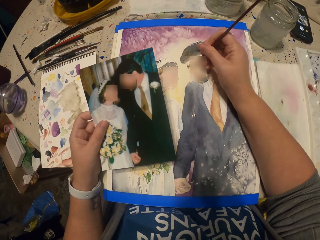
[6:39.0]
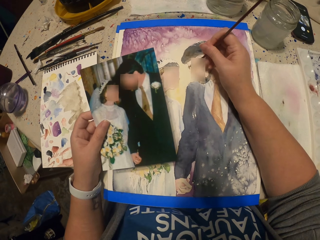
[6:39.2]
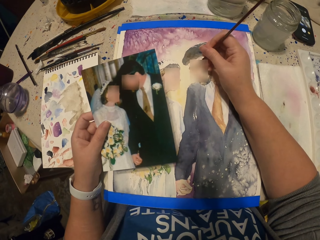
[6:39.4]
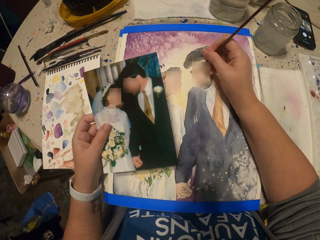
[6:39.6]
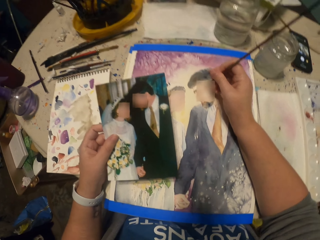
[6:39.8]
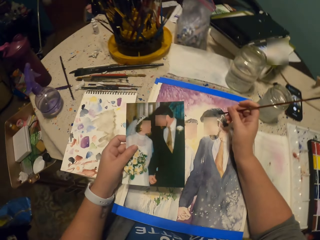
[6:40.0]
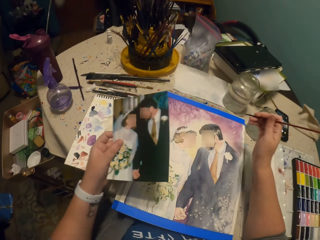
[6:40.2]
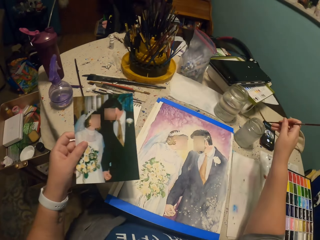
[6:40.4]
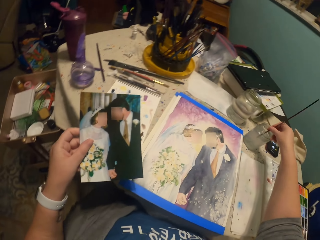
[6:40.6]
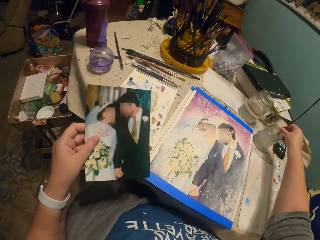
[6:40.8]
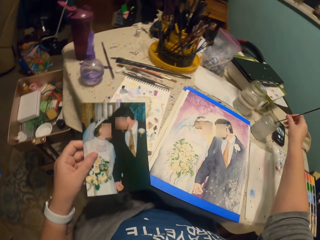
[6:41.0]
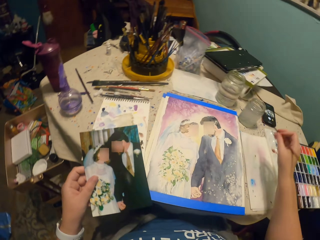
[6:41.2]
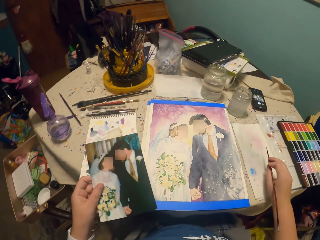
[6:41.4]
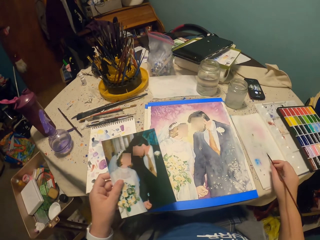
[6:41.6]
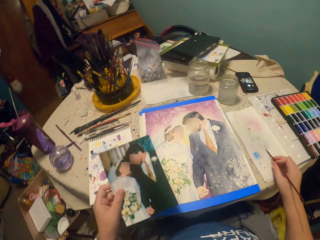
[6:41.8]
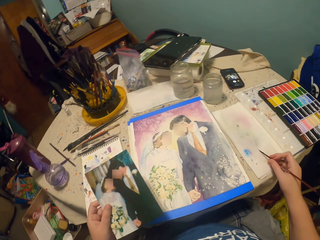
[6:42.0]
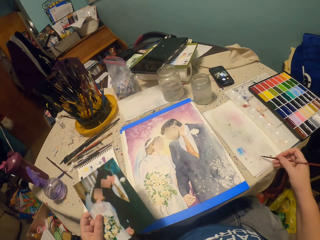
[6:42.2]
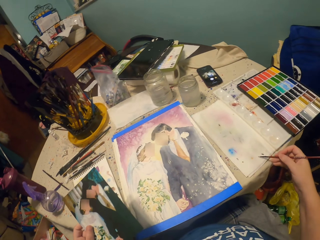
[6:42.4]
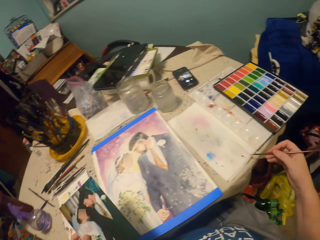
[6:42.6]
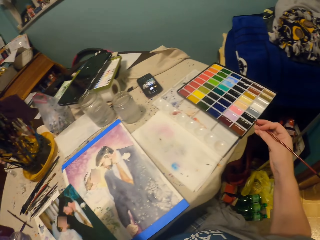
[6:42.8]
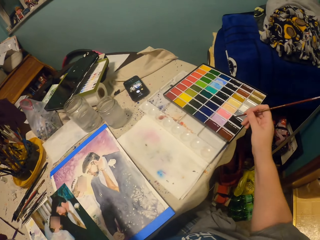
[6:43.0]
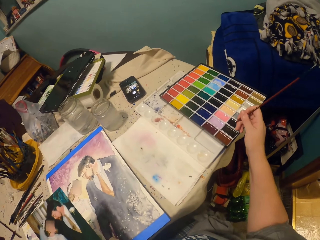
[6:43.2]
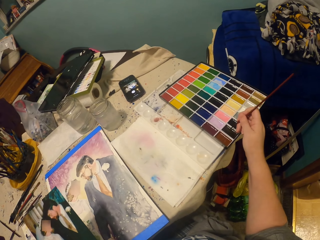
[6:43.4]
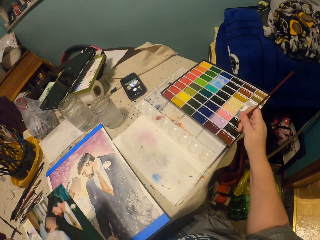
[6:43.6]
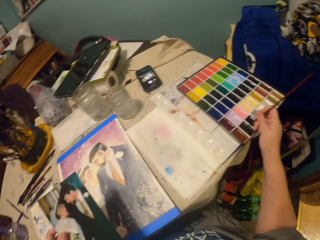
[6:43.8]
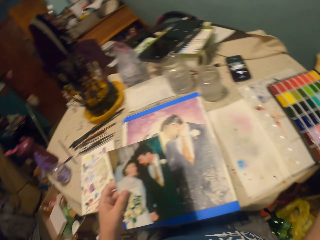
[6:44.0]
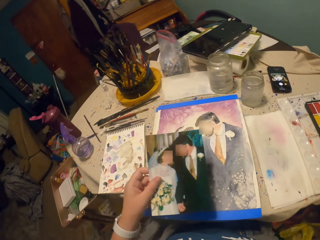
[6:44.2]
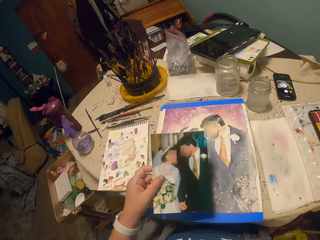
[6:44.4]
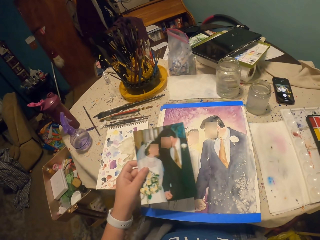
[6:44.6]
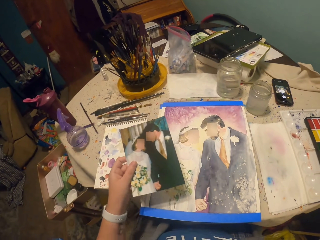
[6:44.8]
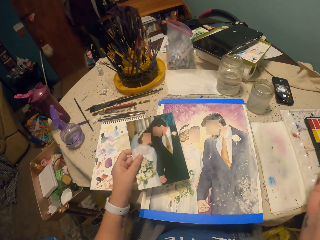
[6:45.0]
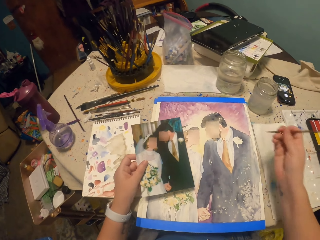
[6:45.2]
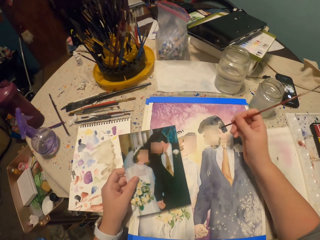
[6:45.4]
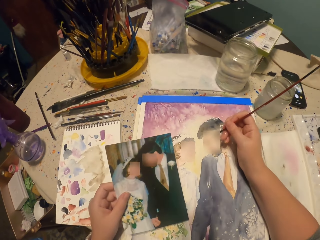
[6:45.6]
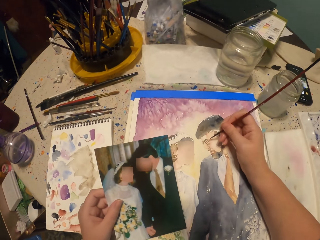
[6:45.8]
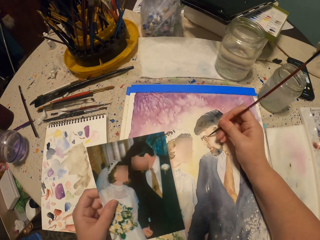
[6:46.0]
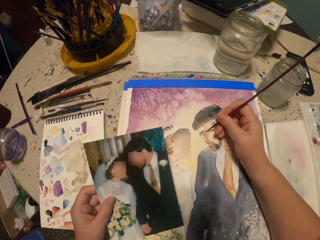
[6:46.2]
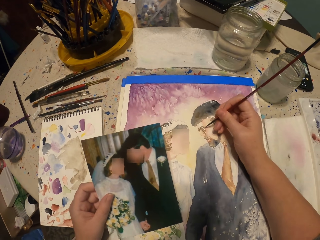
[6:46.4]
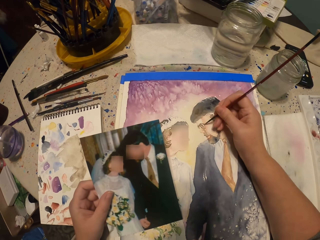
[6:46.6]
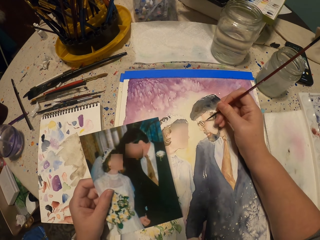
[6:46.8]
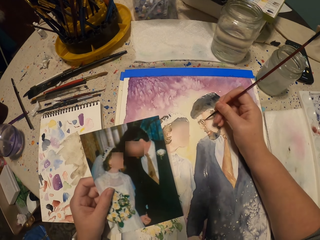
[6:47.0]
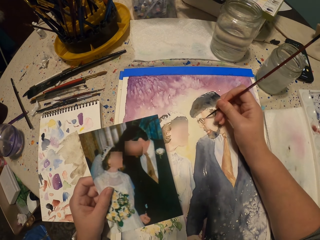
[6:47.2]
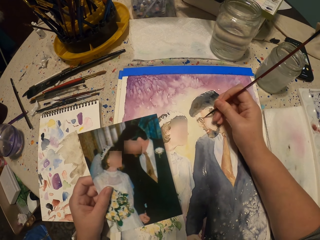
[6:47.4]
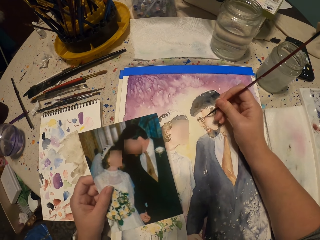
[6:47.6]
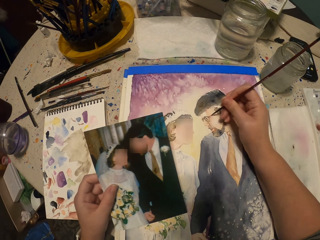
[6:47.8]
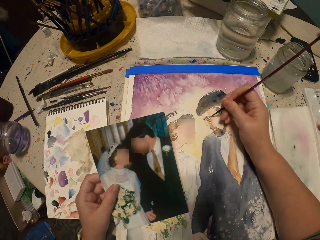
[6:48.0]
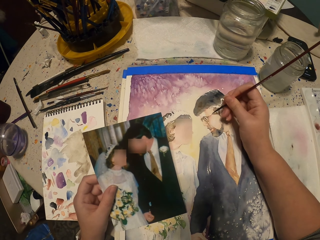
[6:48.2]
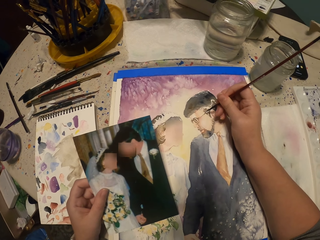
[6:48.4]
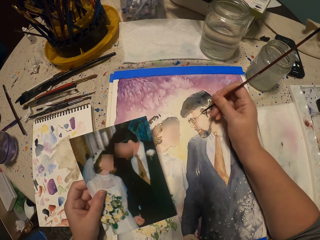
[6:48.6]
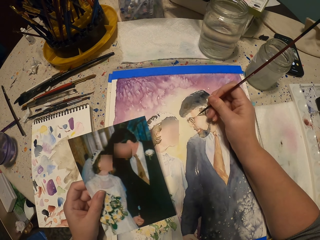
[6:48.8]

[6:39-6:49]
The camera wearer dips the painting brush into the water. They rub the brush on the paper. They apply the paint on the brush. They paint the decoration using the painting brush.

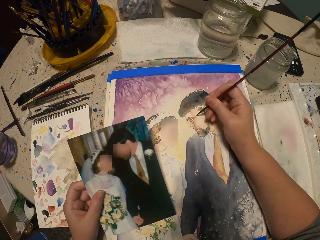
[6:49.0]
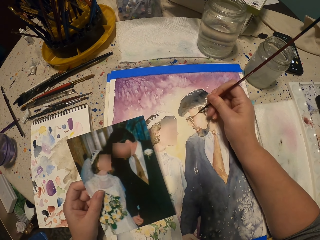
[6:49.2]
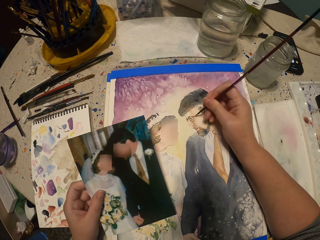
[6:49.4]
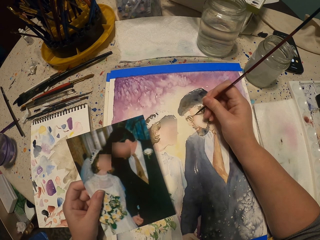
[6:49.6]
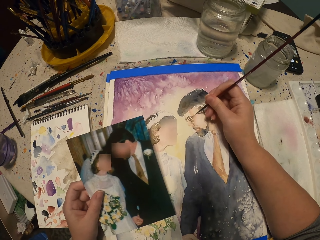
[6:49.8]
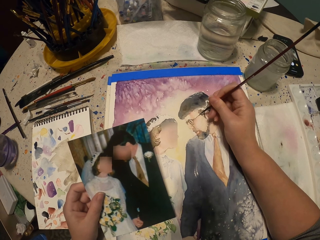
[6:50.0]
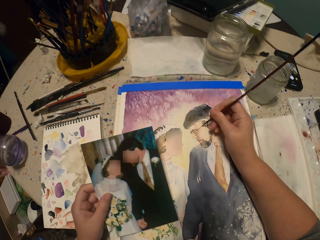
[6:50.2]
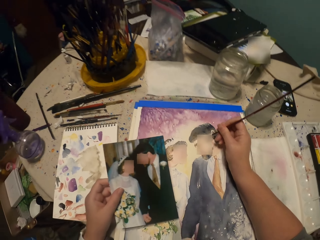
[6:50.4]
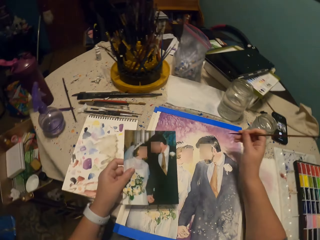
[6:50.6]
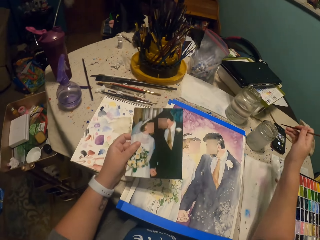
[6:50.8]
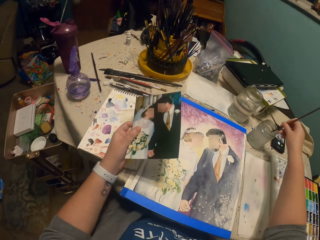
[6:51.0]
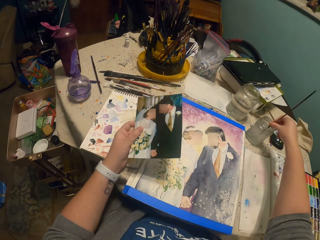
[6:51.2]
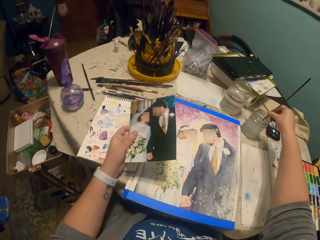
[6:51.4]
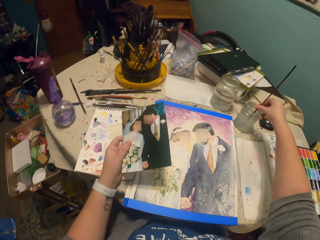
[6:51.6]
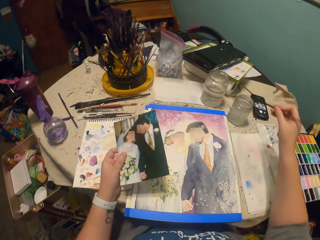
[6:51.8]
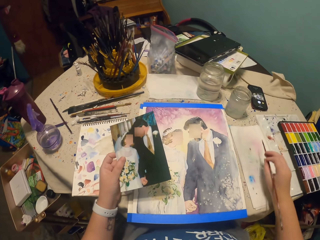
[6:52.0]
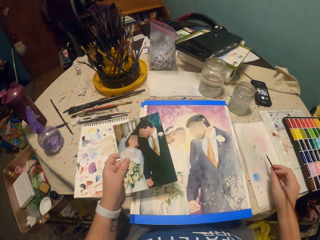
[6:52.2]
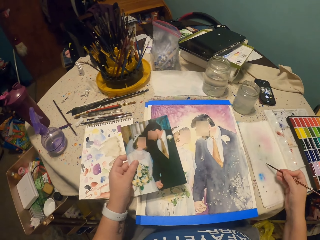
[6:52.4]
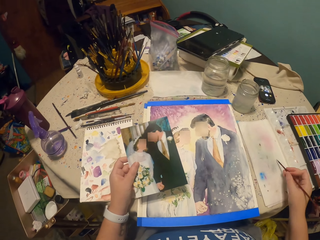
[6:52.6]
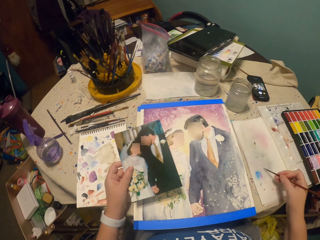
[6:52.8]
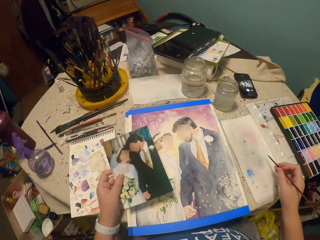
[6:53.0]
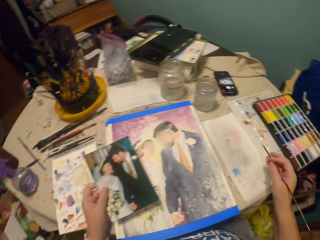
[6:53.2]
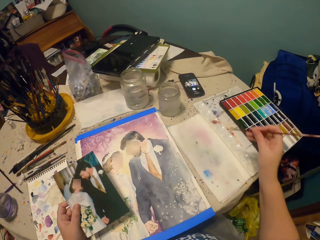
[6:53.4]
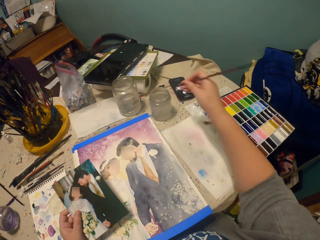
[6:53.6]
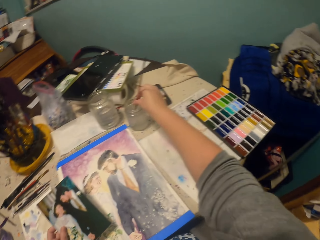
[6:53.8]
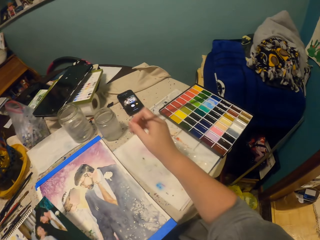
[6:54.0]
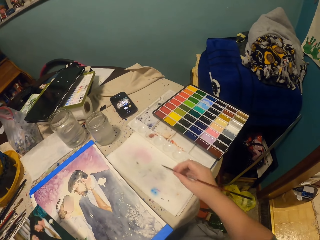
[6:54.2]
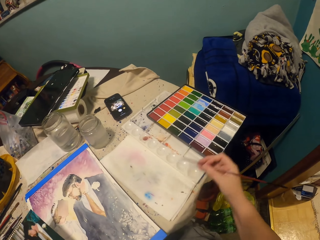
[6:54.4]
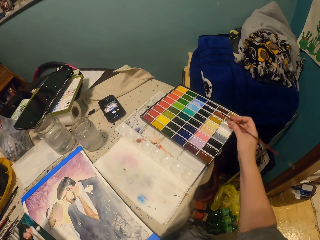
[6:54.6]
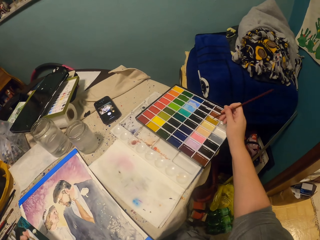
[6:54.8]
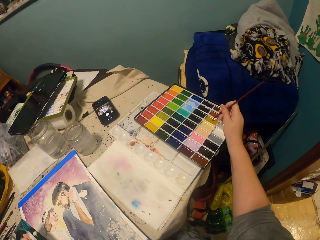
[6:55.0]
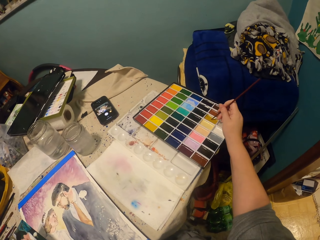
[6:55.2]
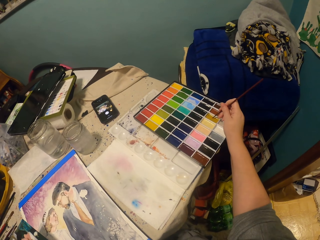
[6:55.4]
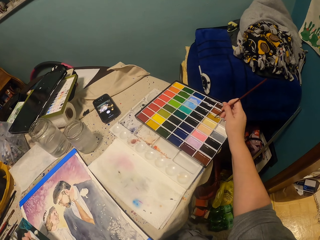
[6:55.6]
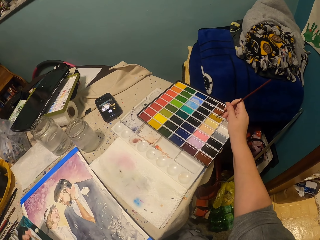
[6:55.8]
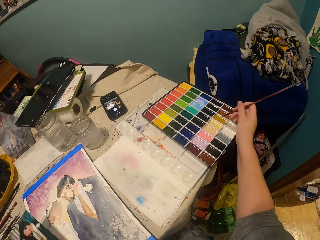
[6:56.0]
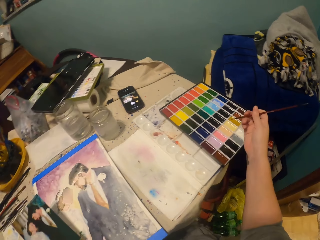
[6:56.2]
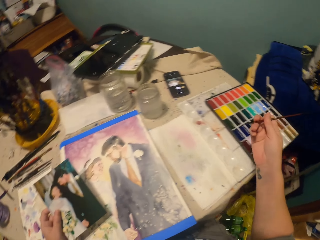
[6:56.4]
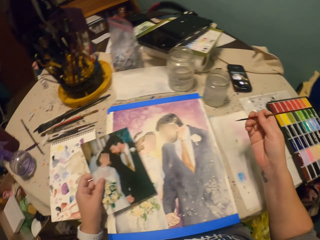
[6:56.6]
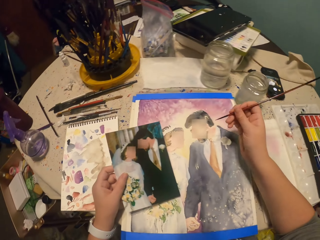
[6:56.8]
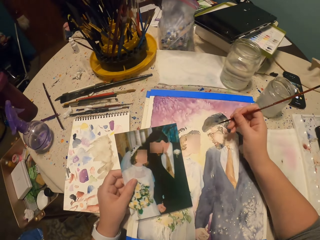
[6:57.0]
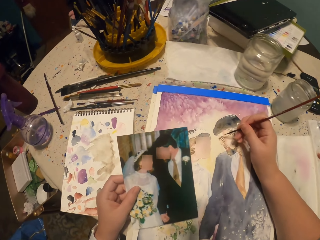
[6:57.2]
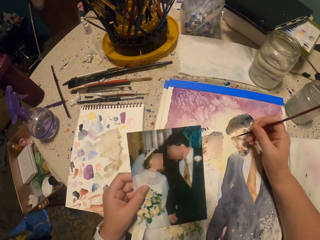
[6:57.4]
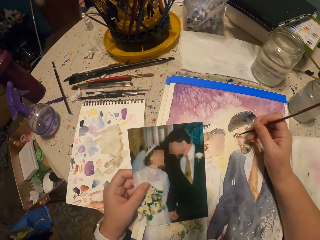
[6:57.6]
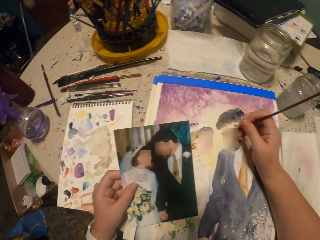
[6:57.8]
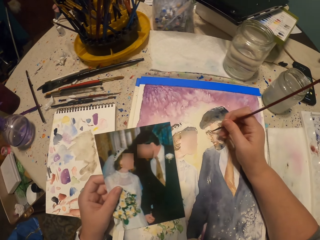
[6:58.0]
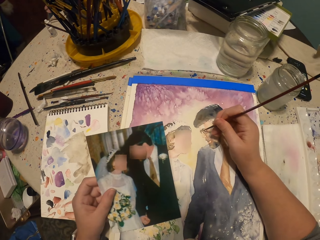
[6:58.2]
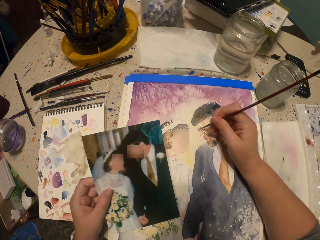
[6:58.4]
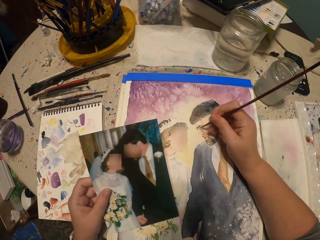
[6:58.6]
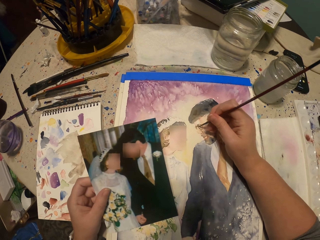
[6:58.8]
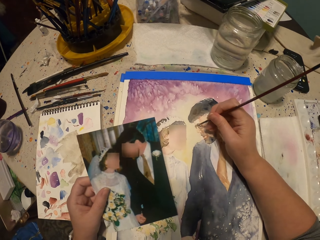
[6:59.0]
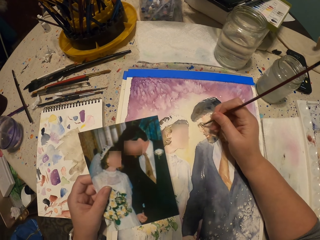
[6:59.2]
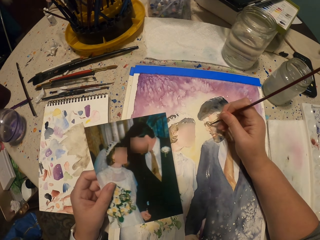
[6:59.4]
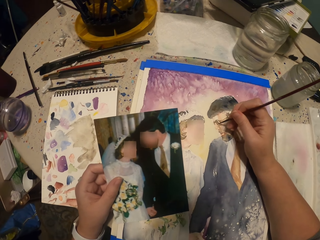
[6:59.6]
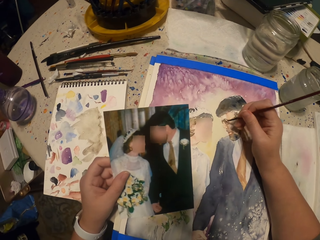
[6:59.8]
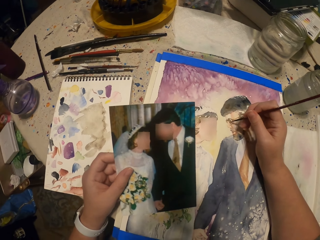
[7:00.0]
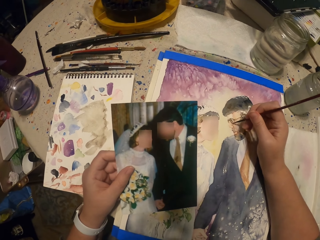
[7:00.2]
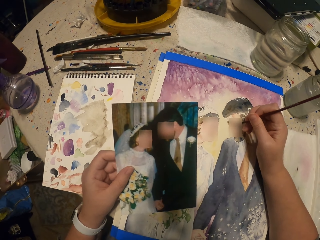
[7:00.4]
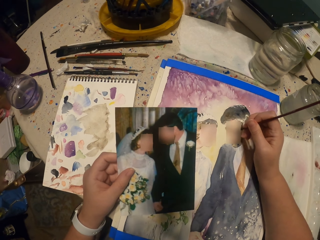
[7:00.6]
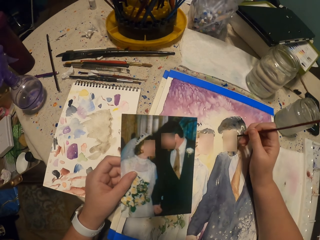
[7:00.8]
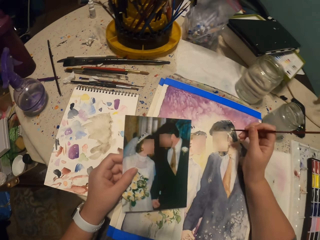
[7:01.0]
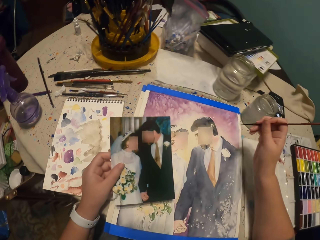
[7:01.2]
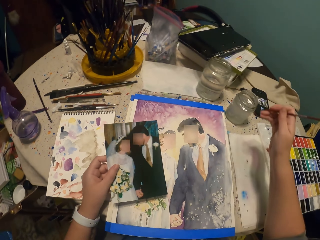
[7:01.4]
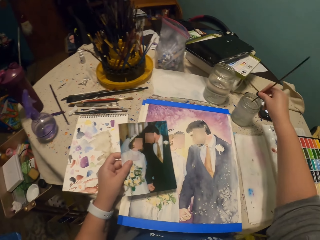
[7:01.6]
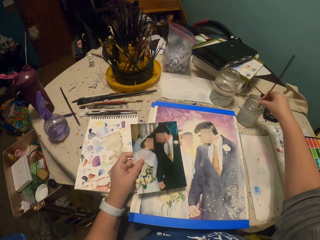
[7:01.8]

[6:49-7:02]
The camera wearer dips the painting brush into the water. They rub the brush on the paper. They dip the painting brush into the water. They rub the brush on the paper. They apply the paint on the brush. They paint the decoration using the painting brush.
